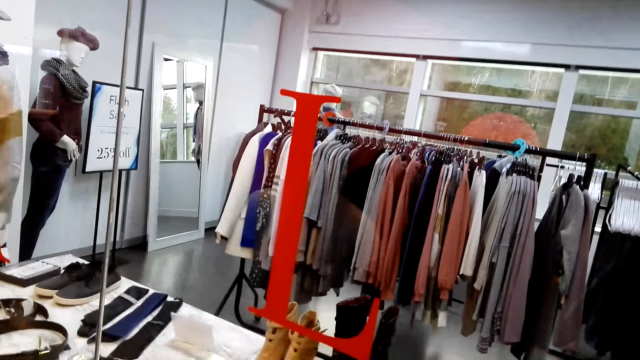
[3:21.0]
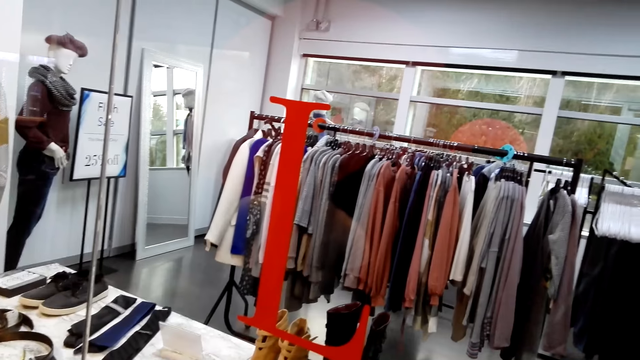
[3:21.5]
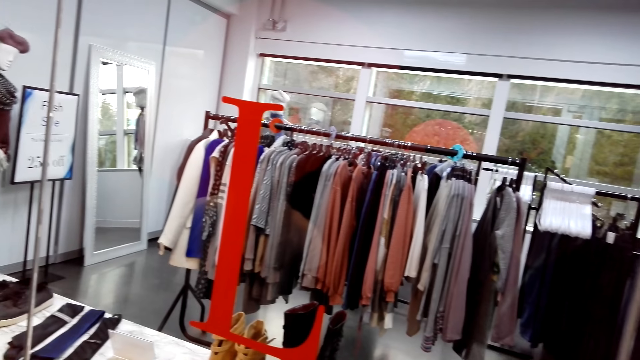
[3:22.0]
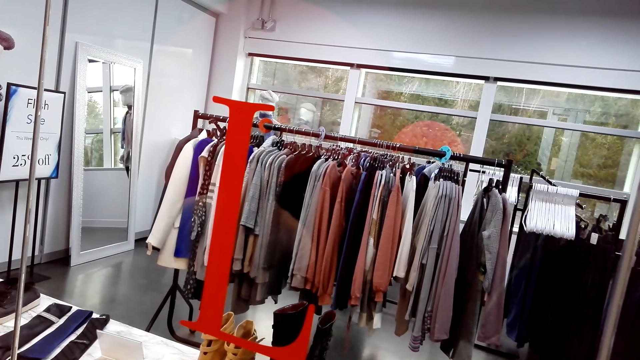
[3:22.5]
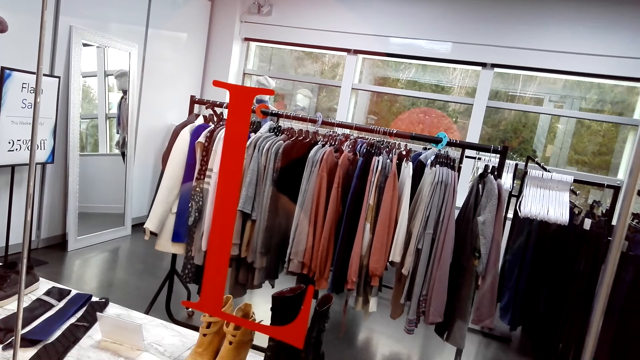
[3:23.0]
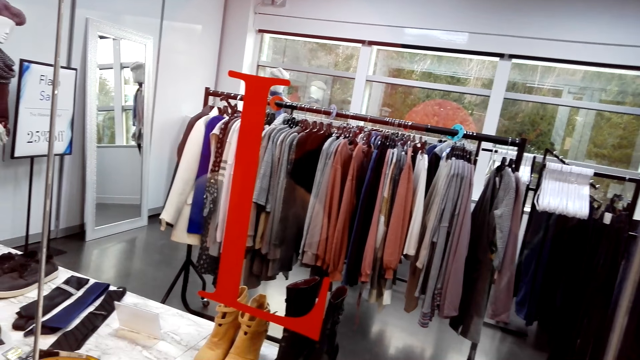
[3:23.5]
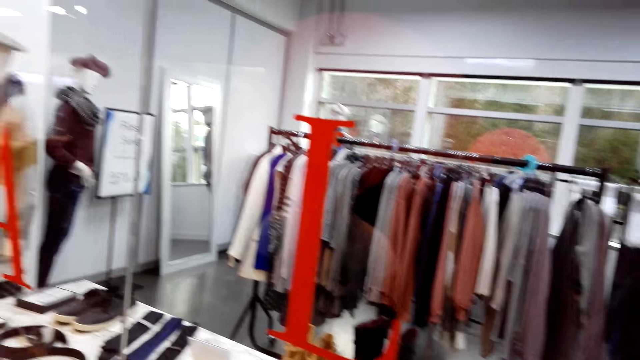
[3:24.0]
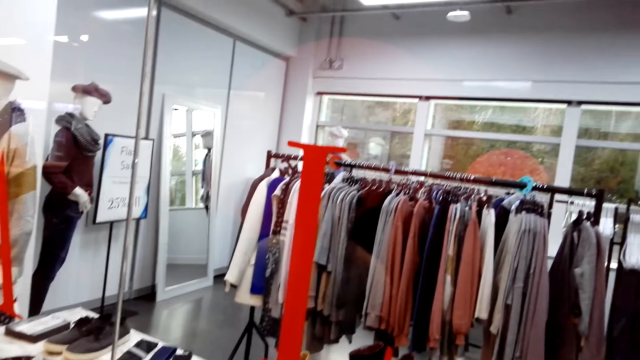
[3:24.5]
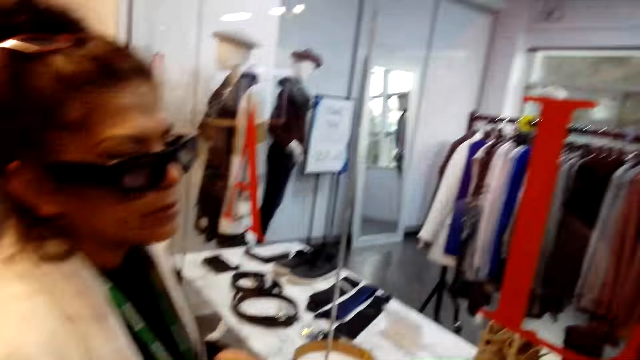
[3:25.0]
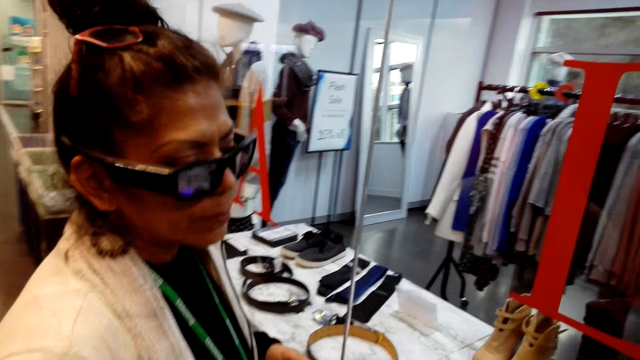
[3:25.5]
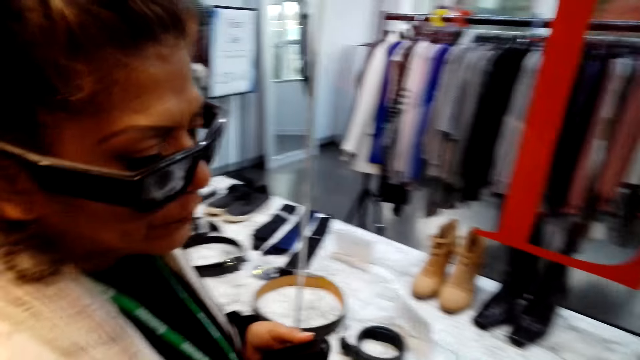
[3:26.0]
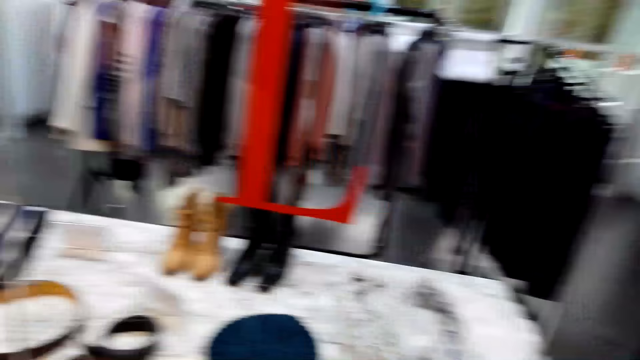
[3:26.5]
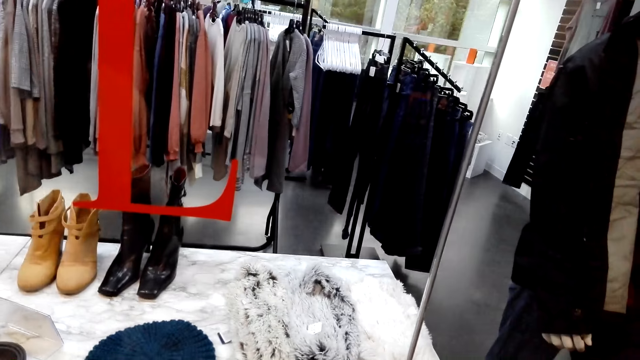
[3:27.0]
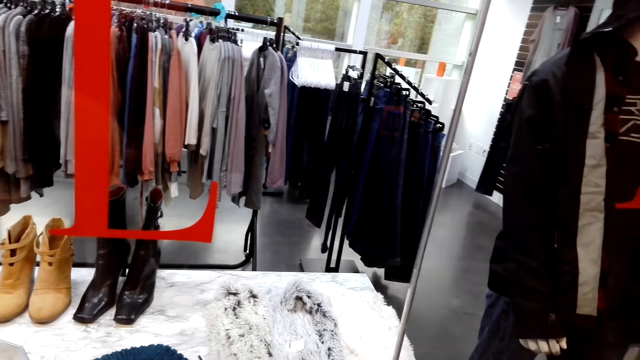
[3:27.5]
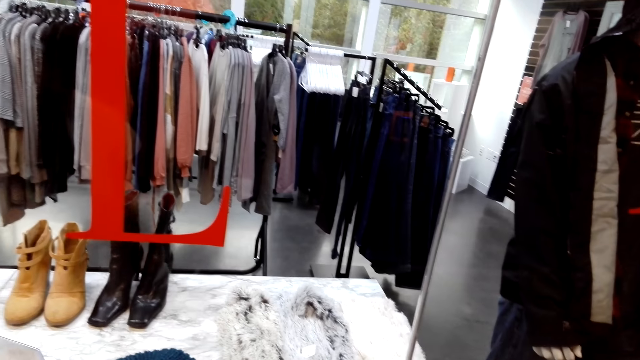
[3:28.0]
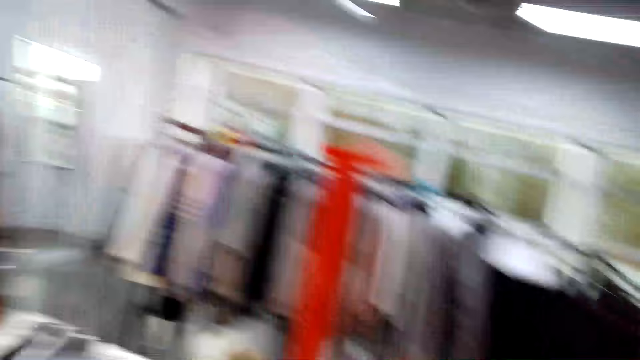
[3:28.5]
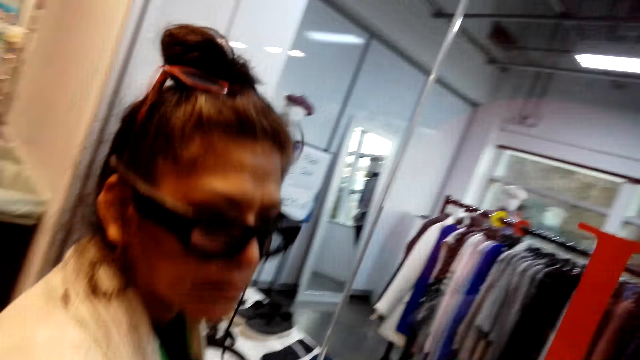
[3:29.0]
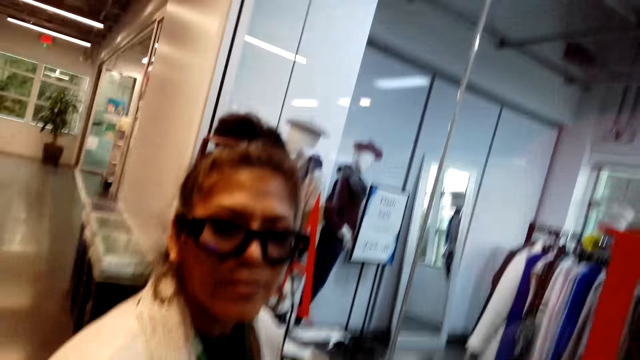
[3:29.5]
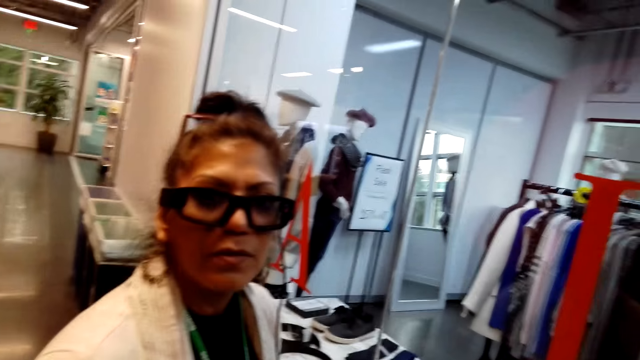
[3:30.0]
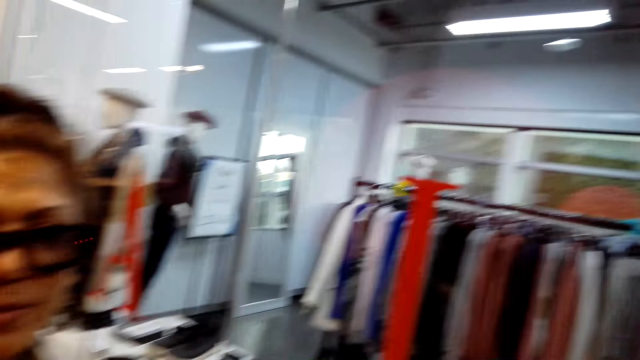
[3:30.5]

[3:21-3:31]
A lady talks with the camera wearer. The camera wearer looks around. The lady talks with the camera wearer. The camera wearer talks with the lady.

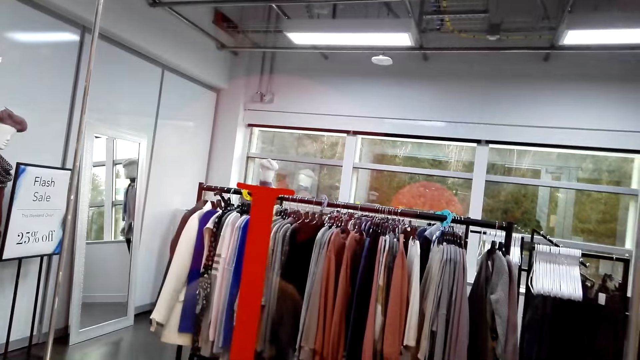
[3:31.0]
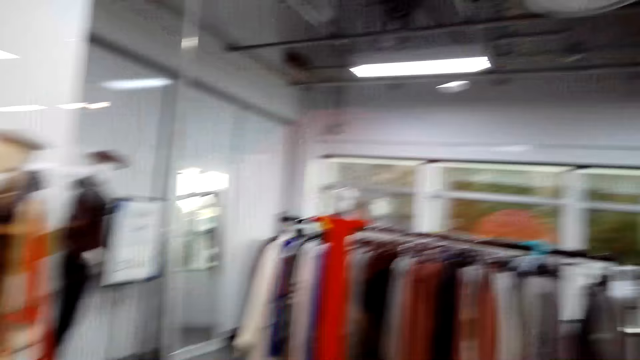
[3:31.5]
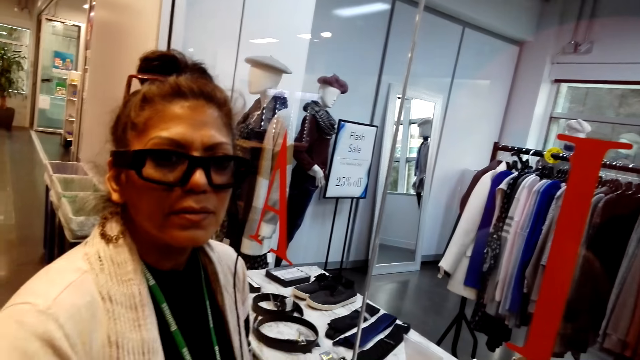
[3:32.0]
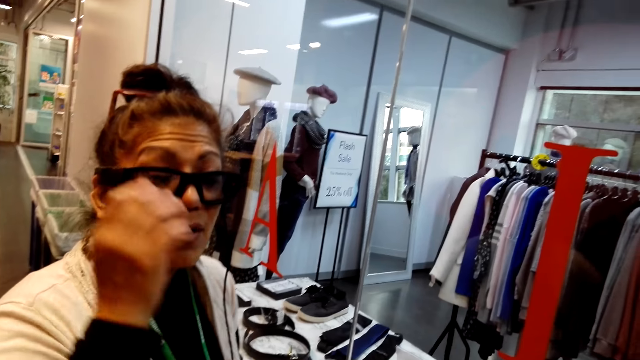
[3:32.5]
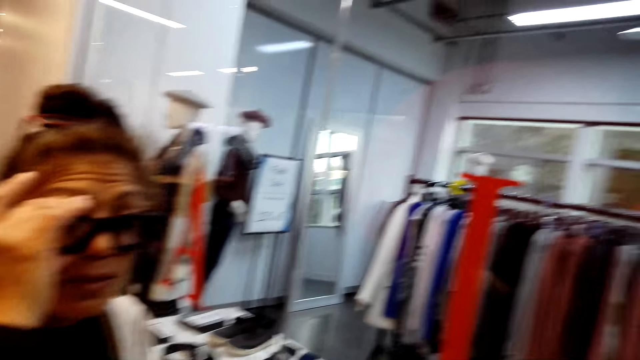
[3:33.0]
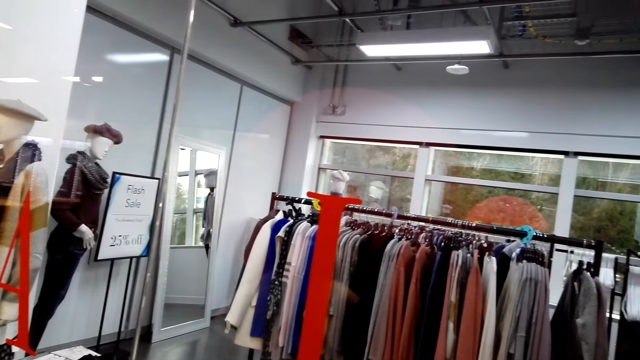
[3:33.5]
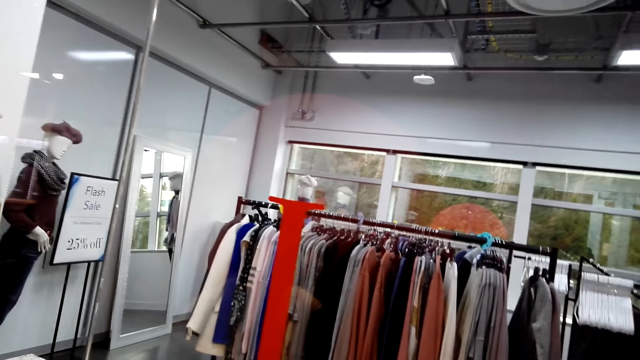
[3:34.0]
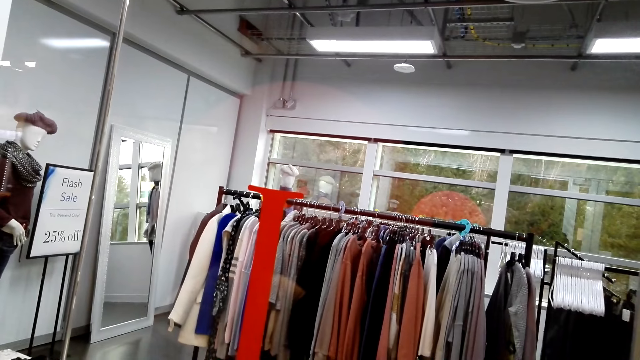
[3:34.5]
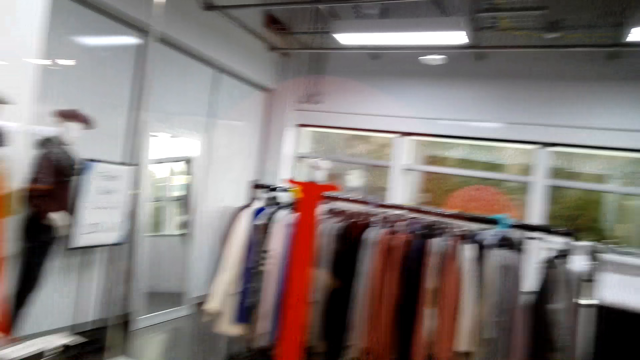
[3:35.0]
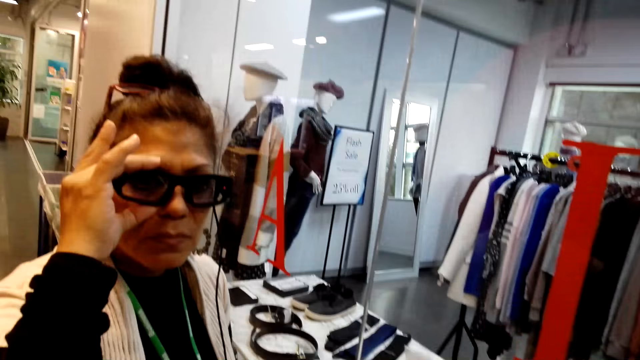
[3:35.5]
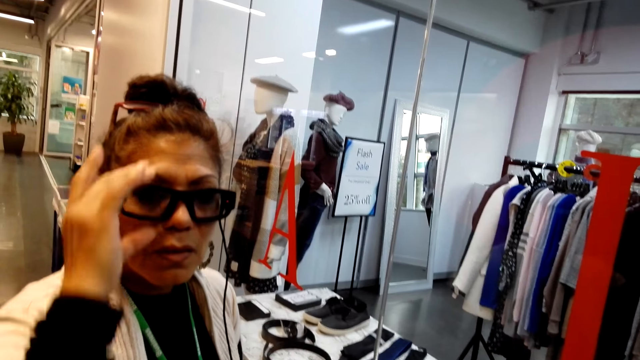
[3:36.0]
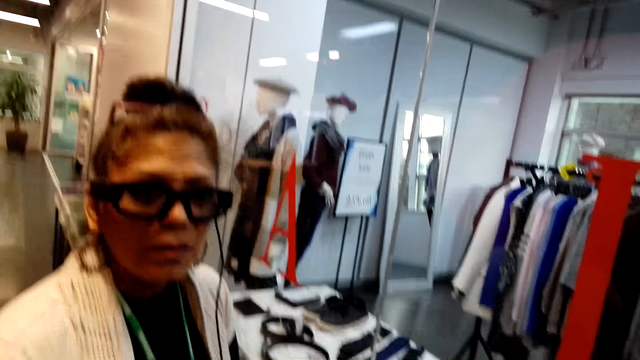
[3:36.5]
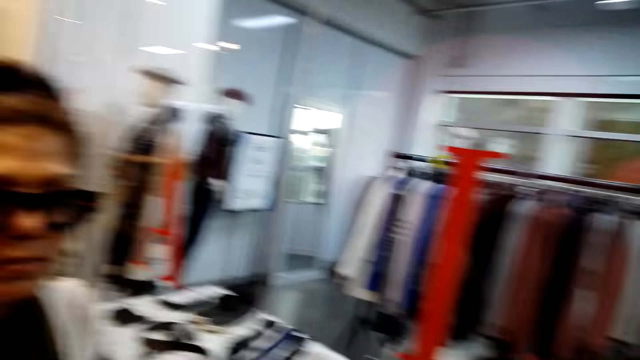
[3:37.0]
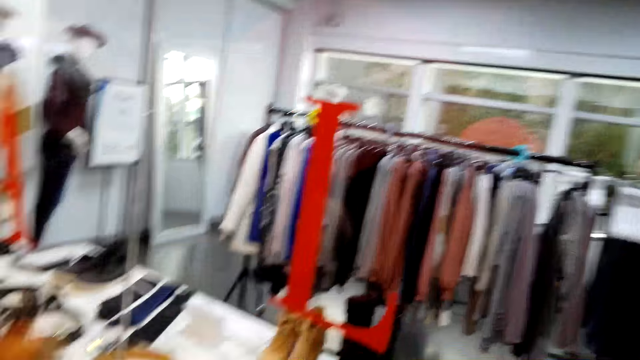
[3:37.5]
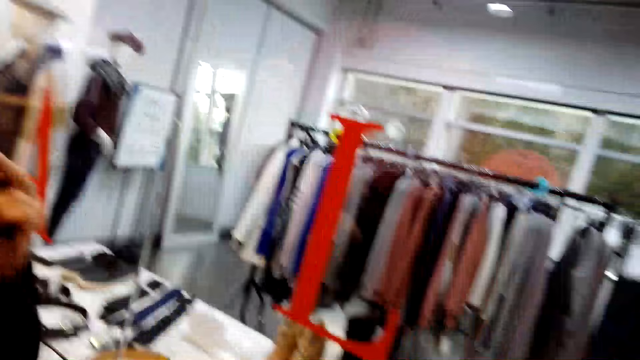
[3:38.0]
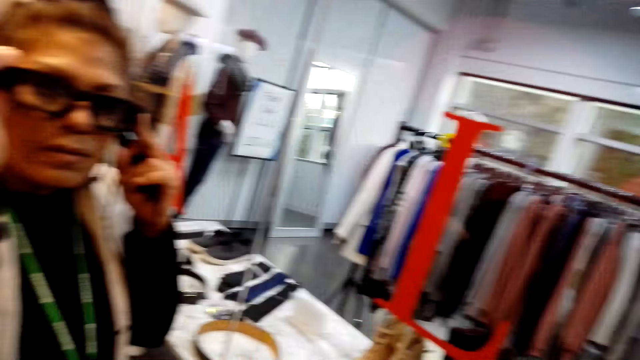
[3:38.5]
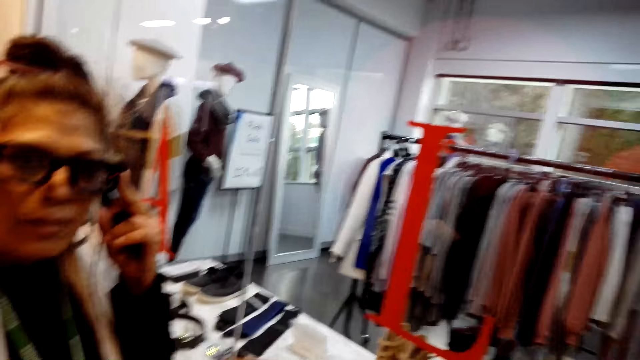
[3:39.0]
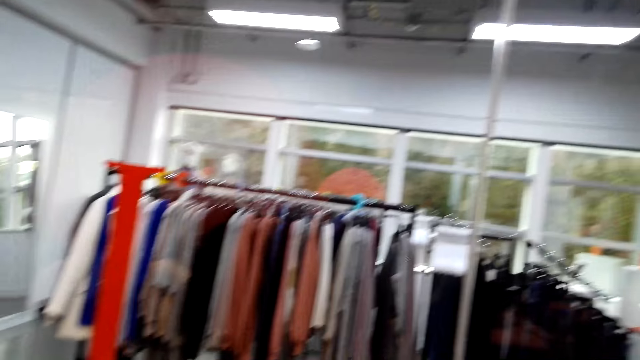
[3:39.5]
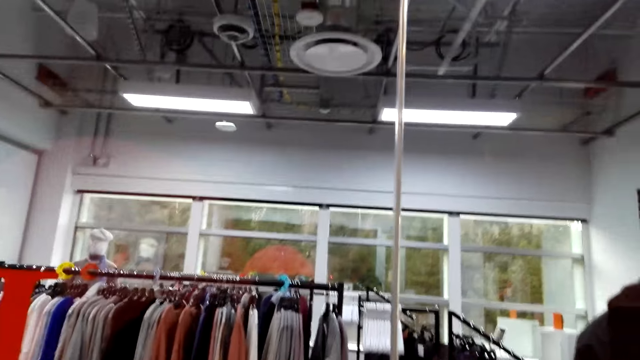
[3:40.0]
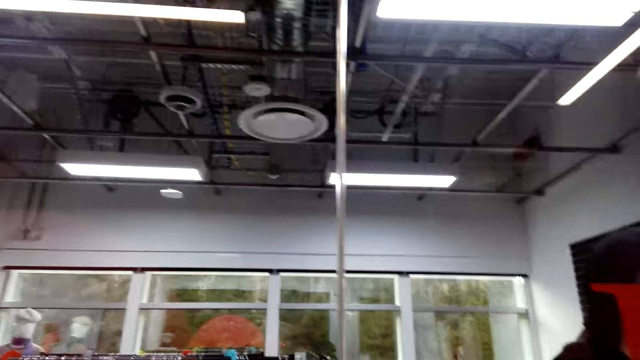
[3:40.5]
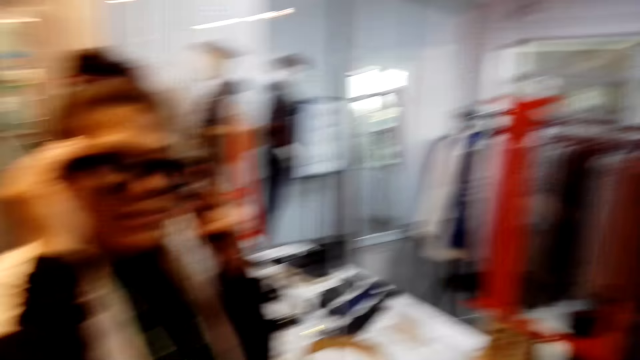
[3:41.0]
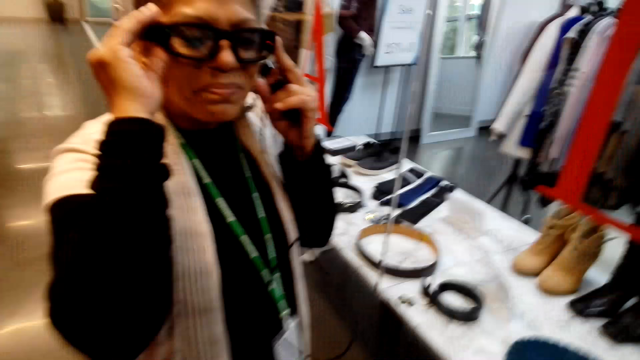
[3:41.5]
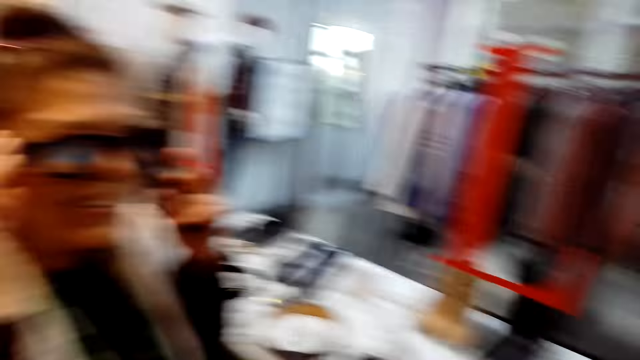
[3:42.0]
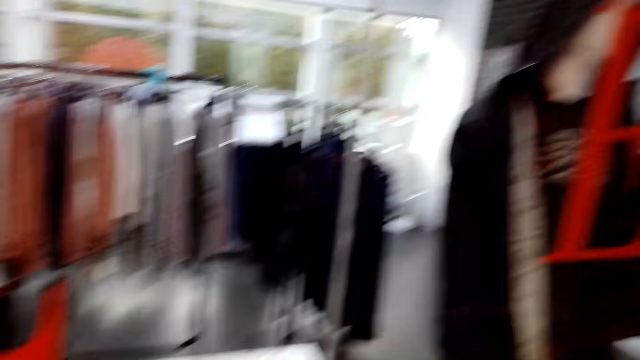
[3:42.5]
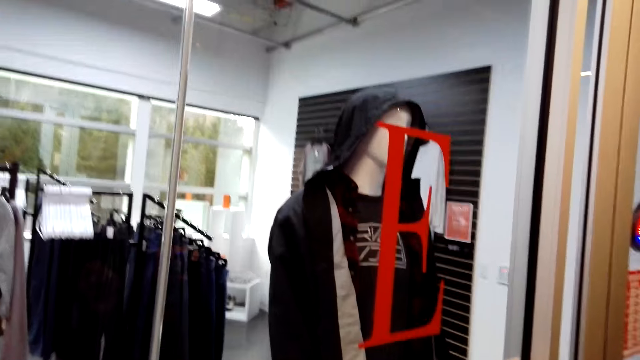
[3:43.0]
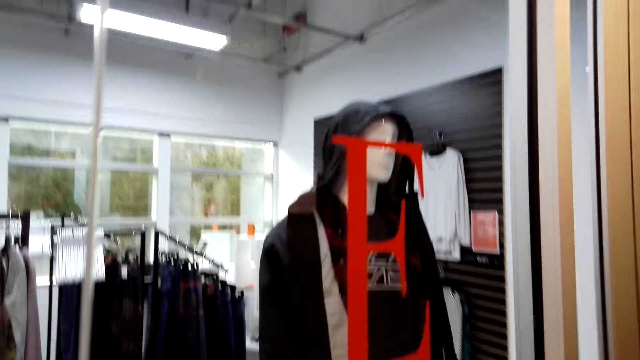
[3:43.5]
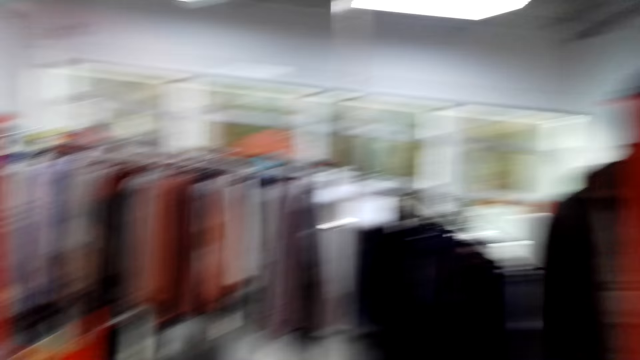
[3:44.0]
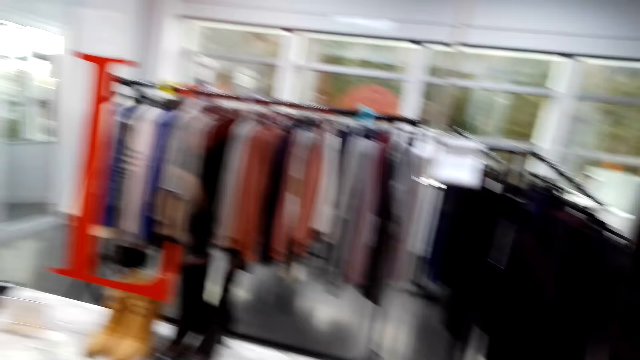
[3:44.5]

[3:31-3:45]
The camera wearer looks around. A woman adjusts her glasses. The camera wearer talks with the woman. They look around the boutique. The woman adjusts her glasses and pulls her hand off the glasses. The camera wearer looks around the boutique. The woman holds the glasses with both hands. The camera wearer looks around the boutique. The woman holds the glasses with both hands. The camera wearer looks around the boutique.
